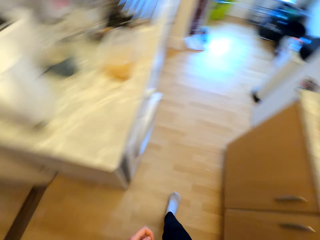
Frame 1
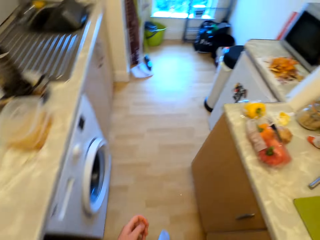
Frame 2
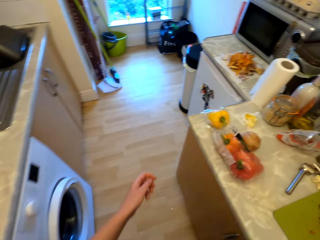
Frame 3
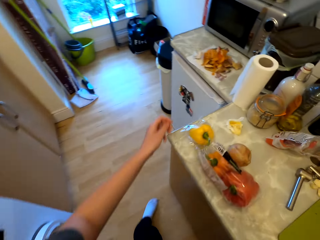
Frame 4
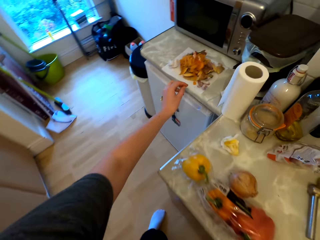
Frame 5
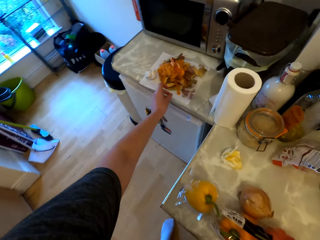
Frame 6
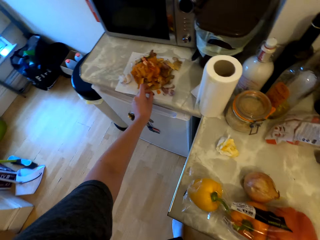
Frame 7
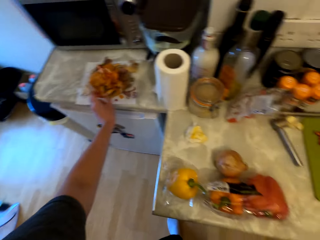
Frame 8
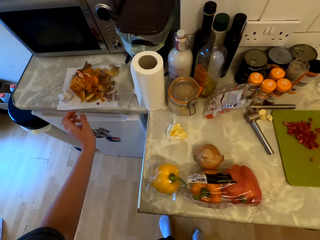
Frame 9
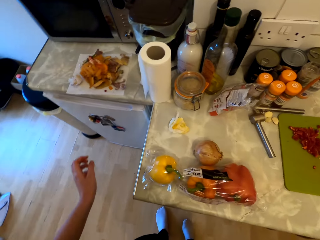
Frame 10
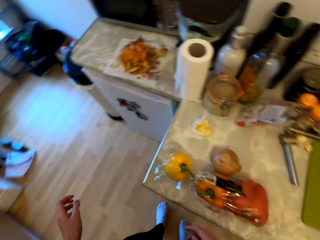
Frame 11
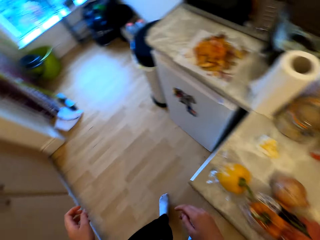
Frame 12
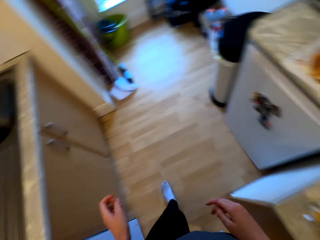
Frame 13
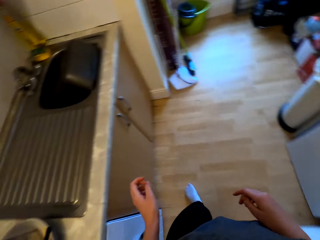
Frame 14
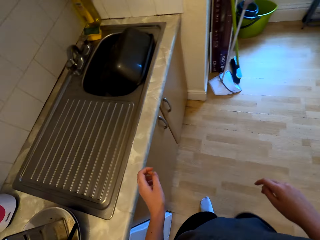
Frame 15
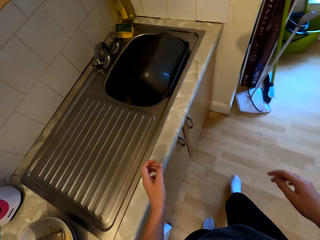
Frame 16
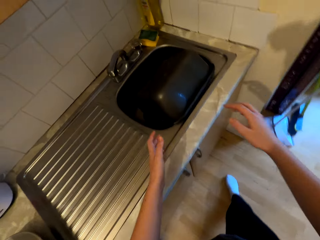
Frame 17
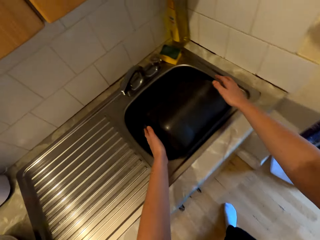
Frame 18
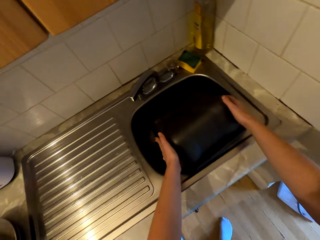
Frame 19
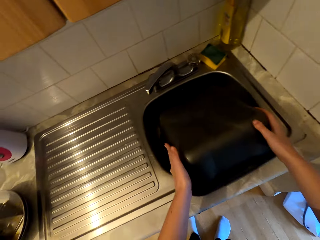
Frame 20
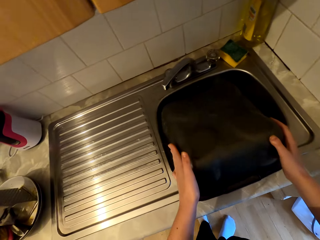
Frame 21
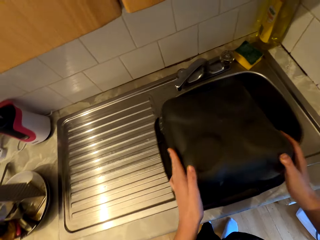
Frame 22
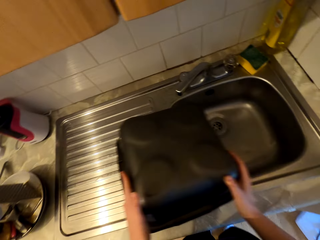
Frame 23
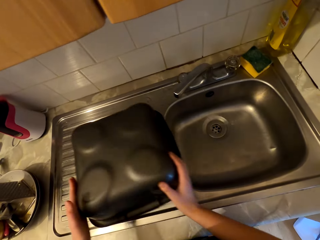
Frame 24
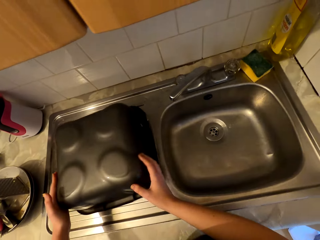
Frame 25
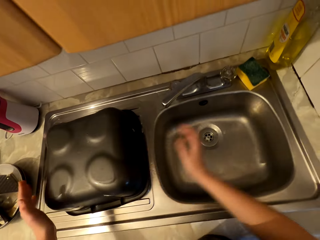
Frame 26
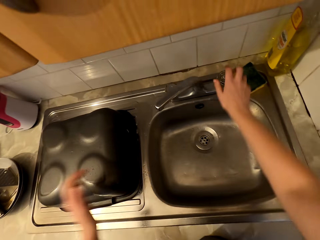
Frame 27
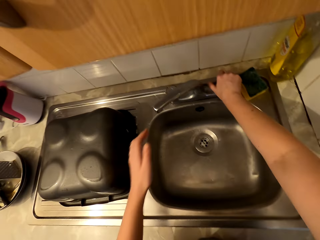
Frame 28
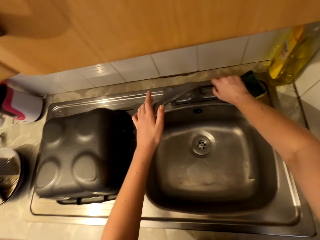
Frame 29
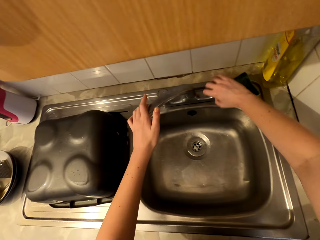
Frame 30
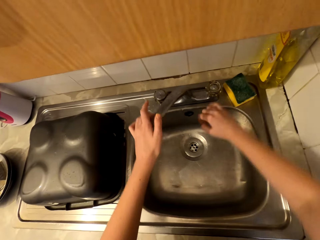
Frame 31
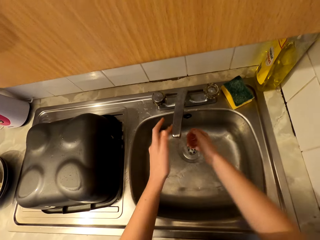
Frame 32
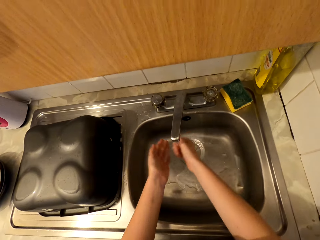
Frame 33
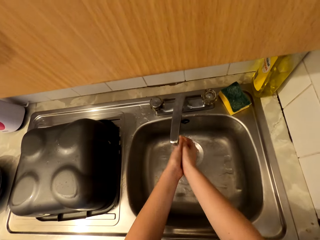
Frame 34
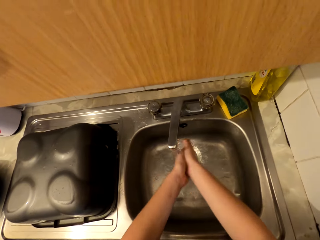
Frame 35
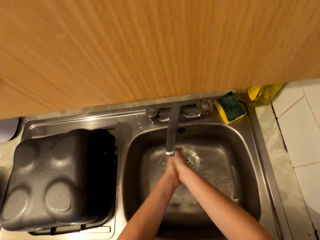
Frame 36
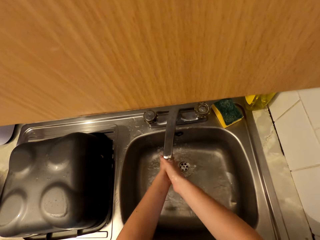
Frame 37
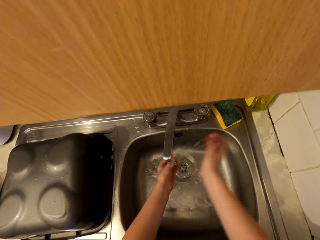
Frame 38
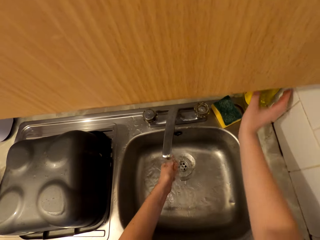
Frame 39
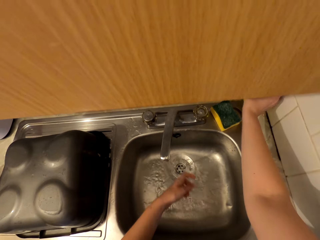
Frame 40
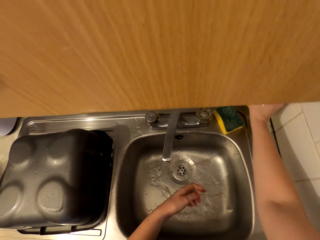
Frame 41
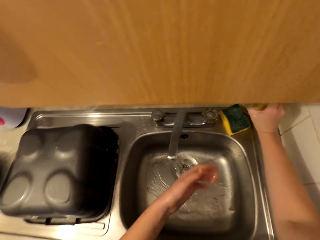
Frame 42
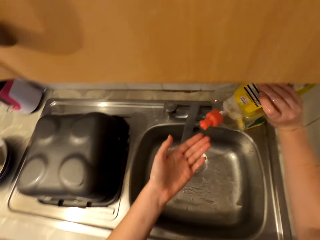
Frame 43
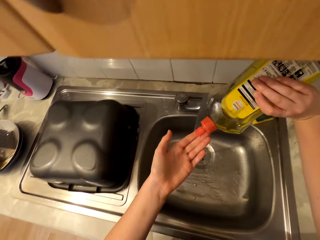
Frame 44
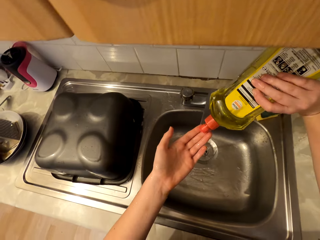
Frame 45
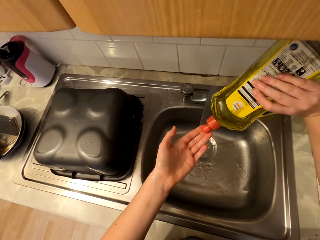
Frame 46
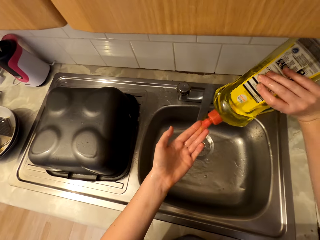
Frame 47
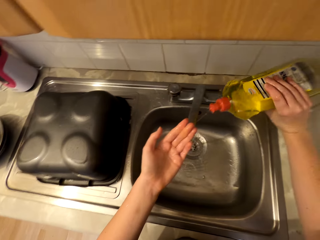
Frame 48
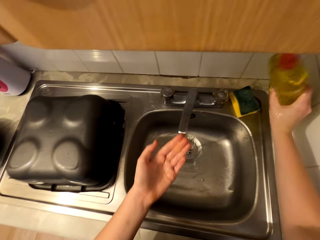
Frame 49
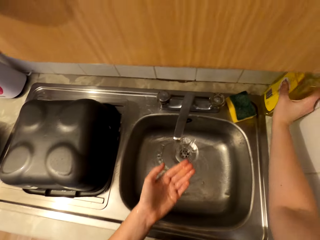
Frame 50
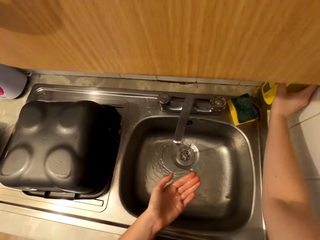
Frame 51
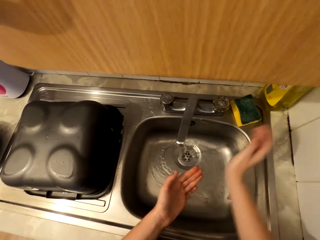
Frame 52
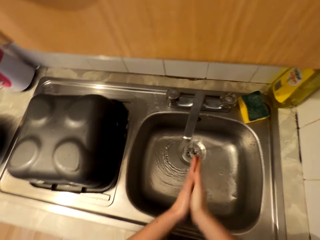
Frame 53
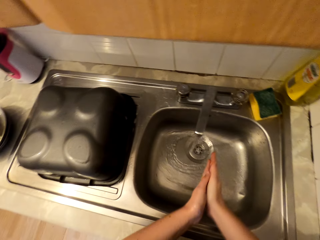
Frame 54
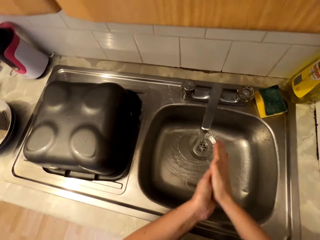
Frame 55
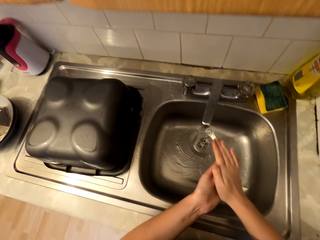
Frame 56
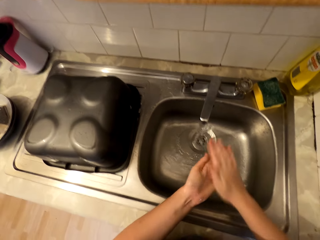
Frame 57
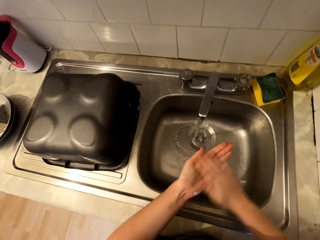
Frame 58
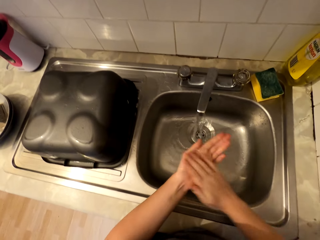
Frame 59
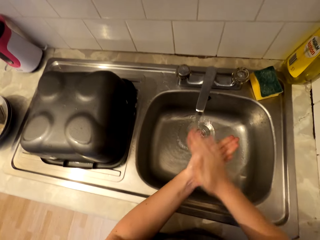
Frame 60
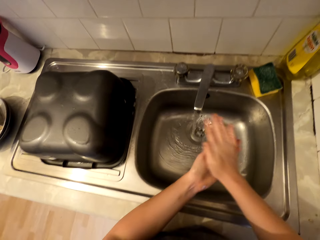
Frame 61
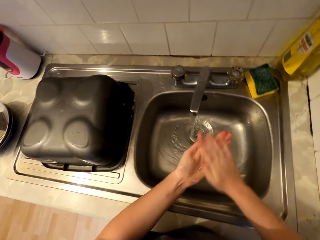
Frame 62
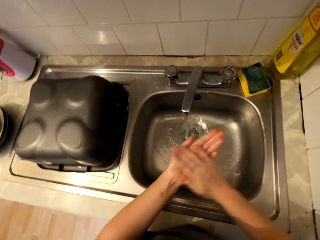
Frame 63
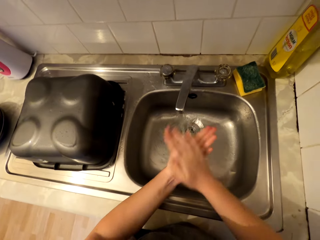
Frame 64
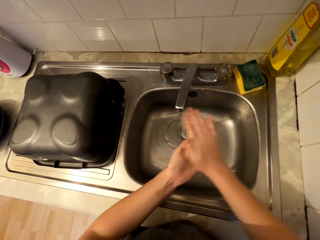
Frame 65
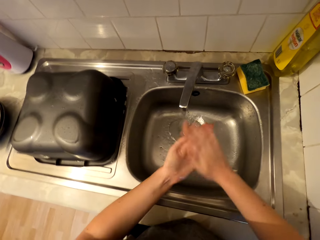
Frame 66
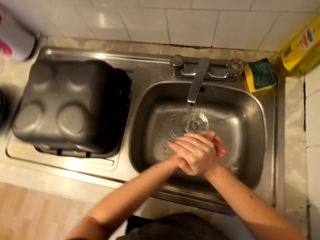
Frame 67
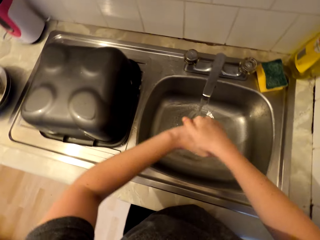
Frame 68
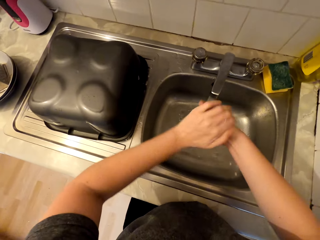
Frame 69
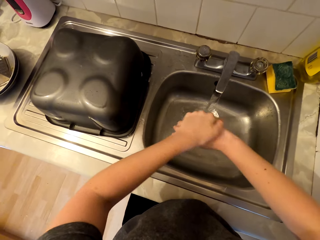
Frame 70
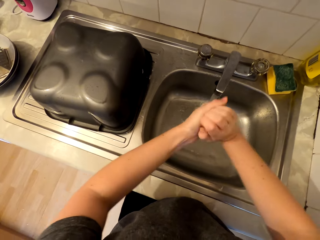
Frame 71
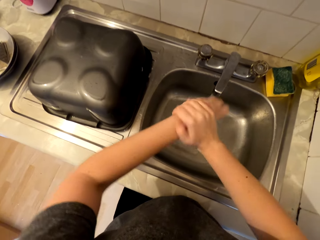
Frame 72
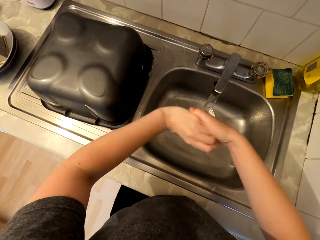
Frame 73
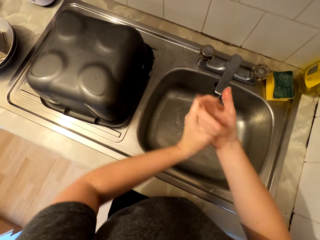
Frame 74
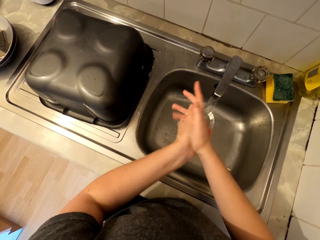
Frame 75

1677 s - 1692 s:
The camera wearer walks to the fridge. She places something on the paper towel. She walks to the sink. She removes the sink cover from the sink. She puts the sink cover on the sink. She opens the tap. She washes her hands with the tap water. She picks up the dishwasher soap. She pours the dishwasher soap in her left hand. She places the dishwasher soap on the sink. She rubs the soap in her hands.

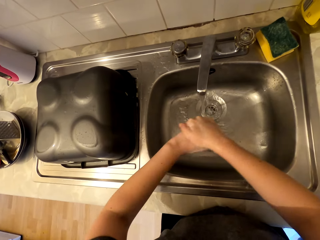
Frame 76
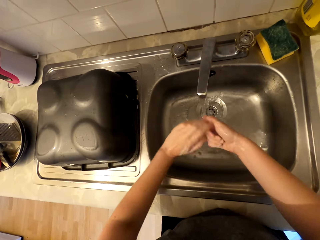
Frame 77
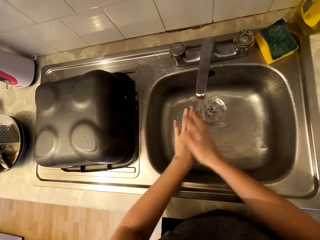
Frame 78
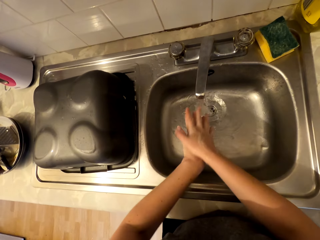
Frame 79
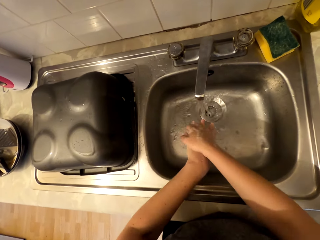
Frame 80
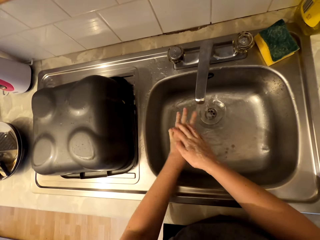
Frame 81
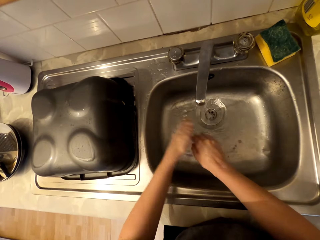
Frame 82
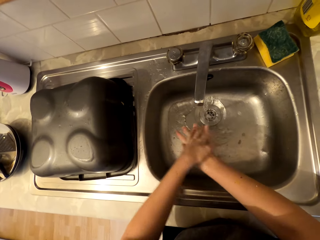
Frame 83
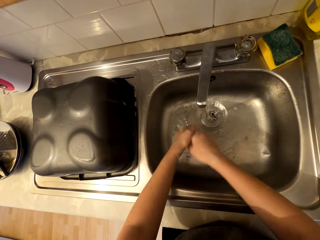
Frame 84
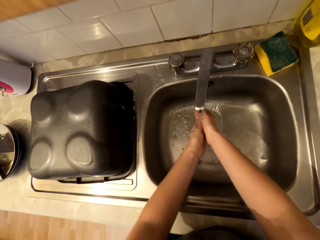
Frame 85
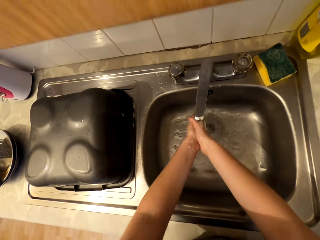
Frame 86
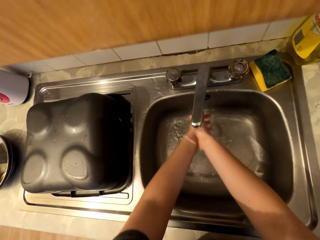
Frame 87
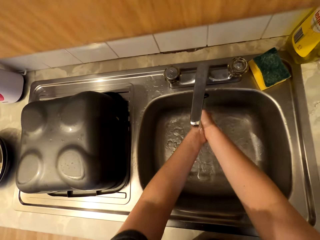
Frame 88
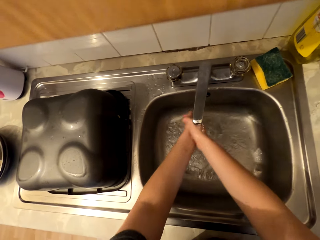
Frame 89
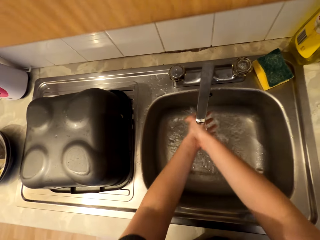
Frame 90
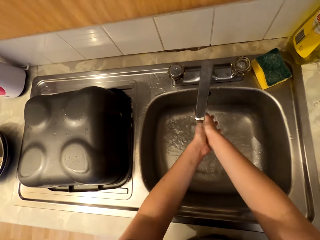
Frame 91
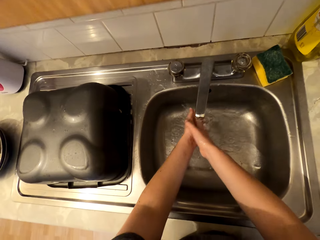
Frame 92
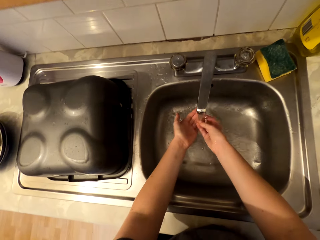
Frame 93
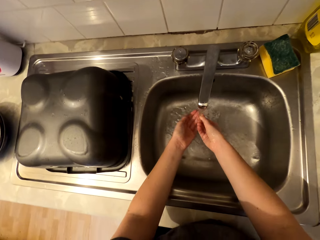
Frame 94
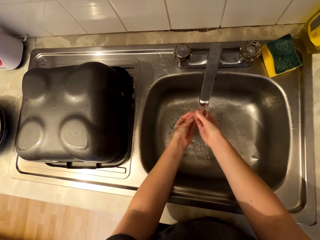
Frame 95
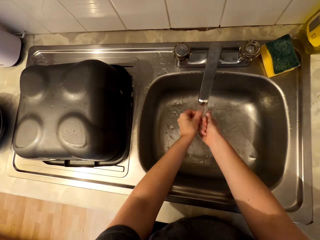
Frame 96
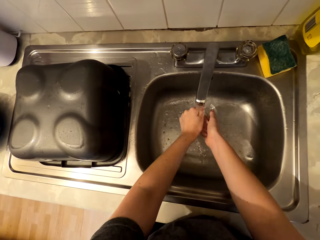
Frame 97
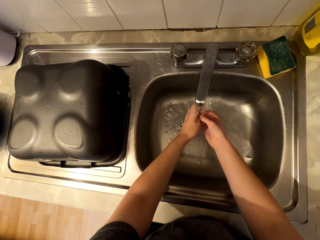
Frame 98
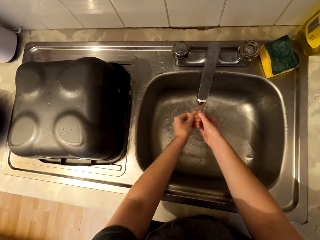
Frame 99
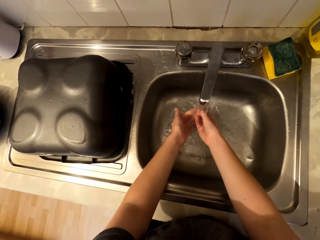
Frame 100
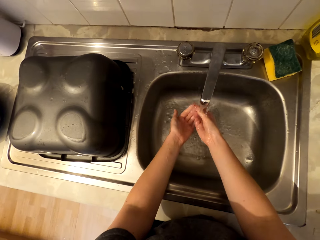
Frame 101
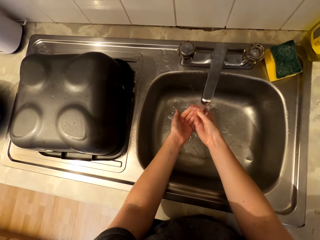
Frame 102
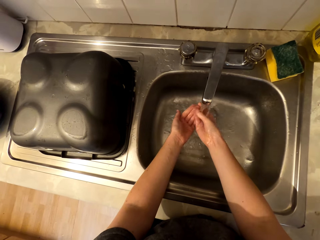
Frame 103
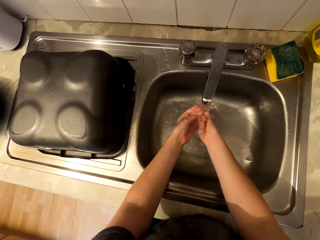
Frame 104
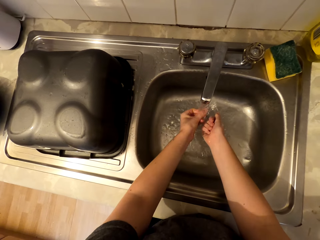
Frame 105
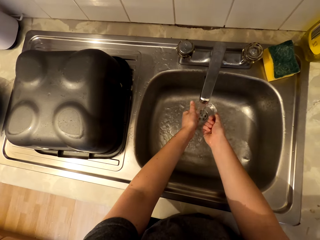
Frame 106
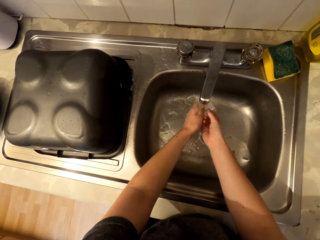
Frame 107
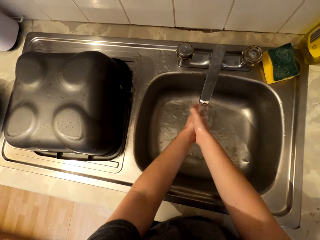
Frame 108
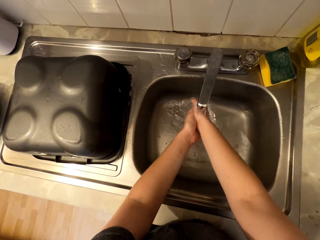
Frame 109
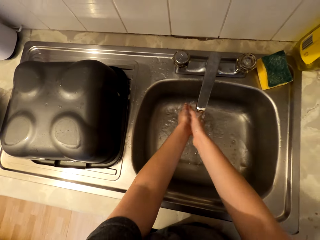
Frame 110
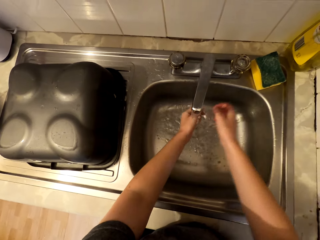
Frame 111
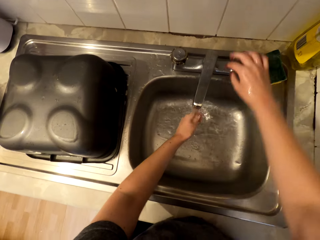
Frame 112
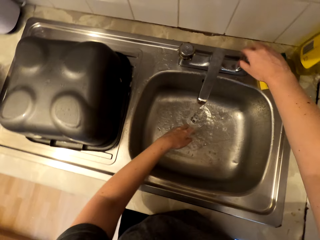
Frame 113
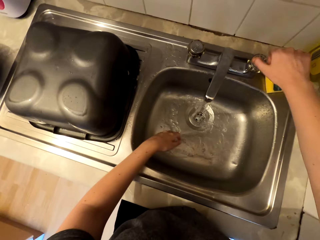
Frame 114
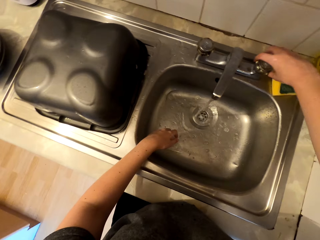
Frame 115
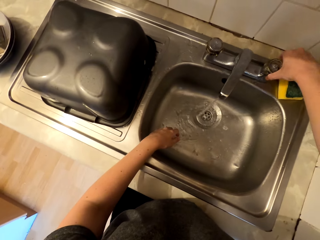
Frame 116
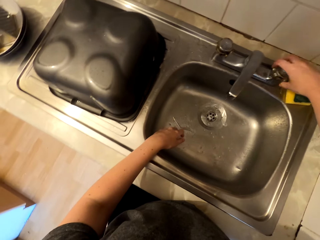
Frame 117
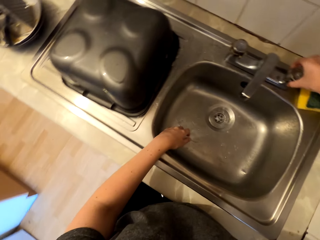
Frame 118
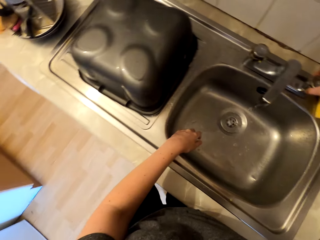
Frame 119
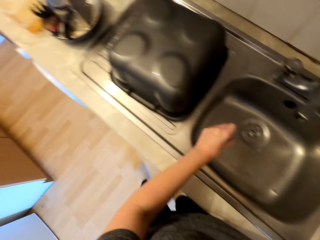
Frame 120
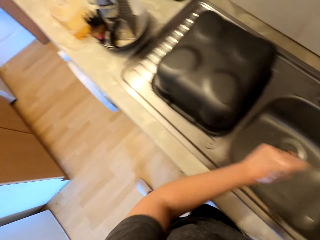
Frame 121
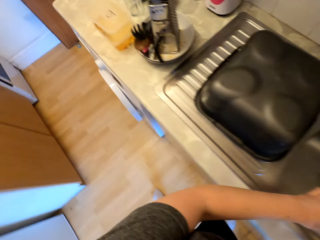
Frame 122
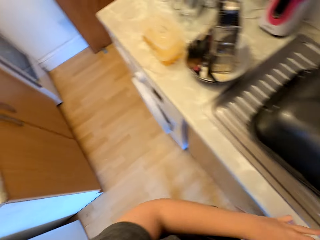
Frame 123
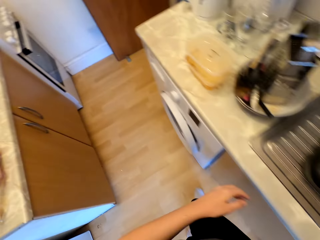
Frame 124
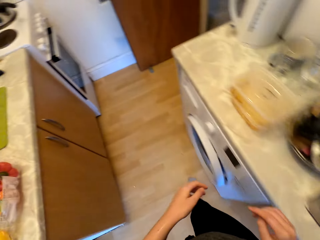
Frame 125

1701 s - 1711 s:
The camera wearer rinses her hands with the water. She closes the tap. She walks to the door.
